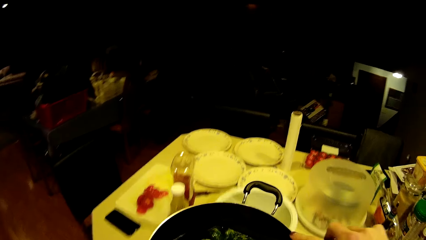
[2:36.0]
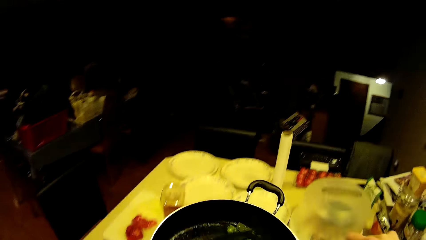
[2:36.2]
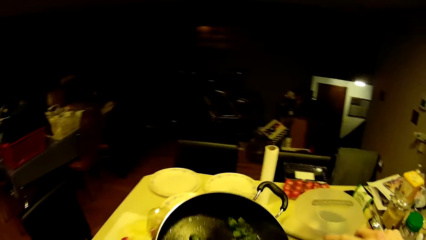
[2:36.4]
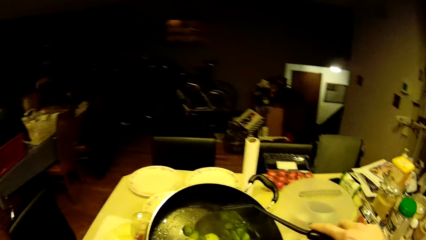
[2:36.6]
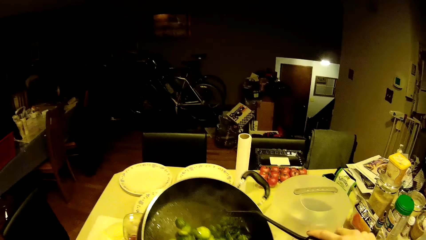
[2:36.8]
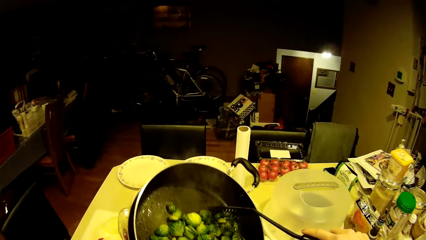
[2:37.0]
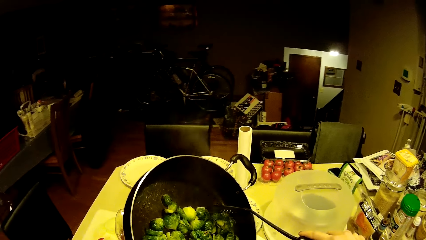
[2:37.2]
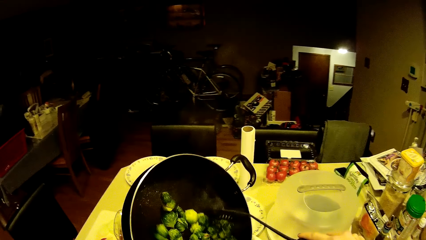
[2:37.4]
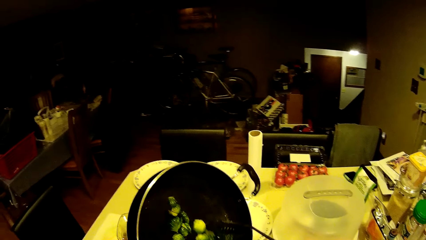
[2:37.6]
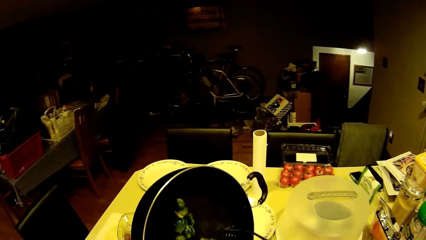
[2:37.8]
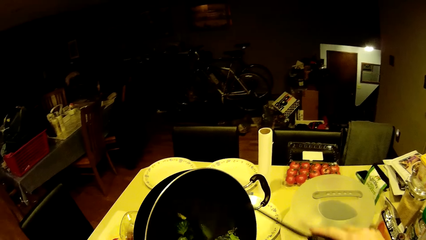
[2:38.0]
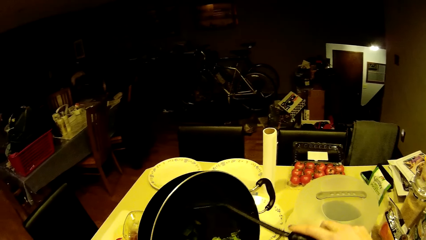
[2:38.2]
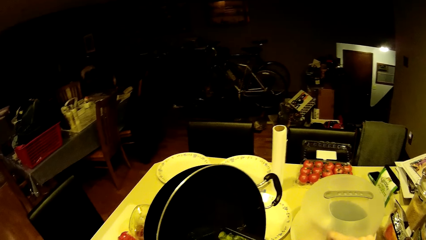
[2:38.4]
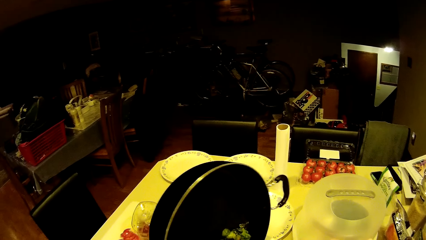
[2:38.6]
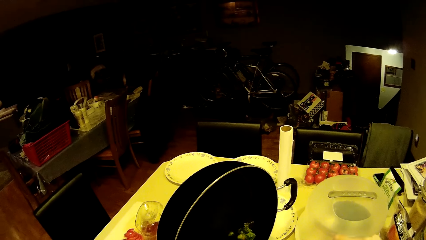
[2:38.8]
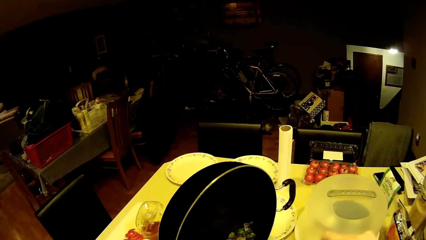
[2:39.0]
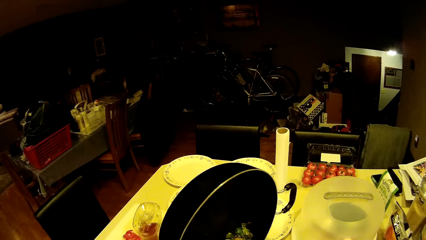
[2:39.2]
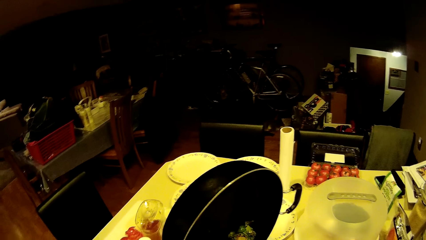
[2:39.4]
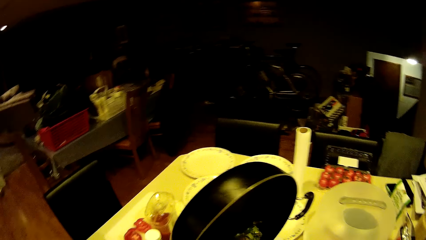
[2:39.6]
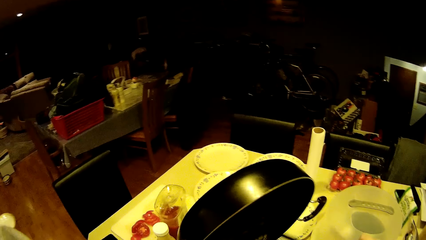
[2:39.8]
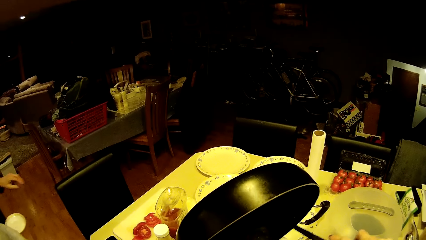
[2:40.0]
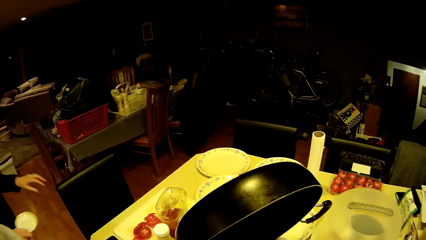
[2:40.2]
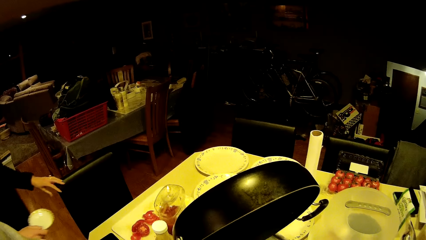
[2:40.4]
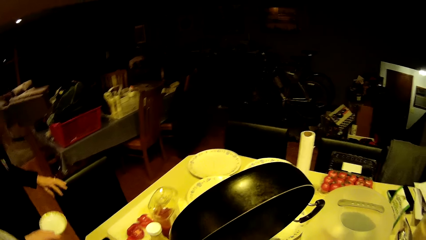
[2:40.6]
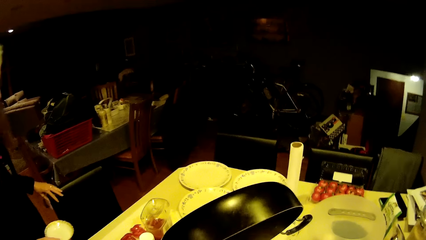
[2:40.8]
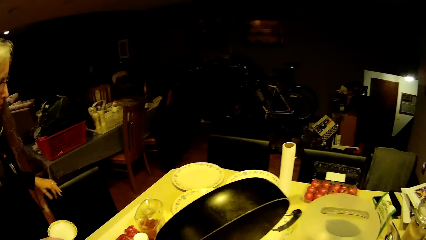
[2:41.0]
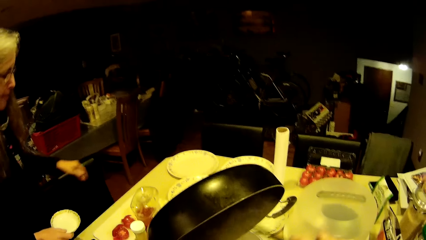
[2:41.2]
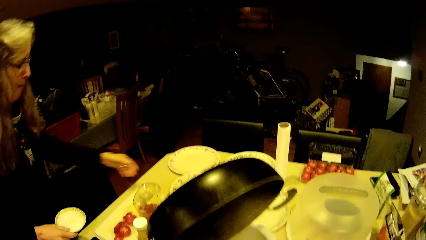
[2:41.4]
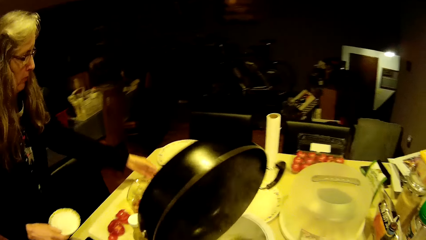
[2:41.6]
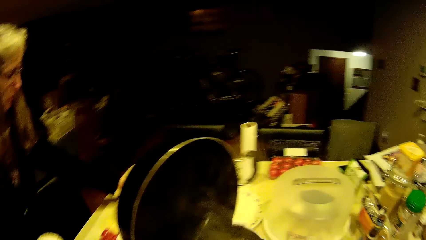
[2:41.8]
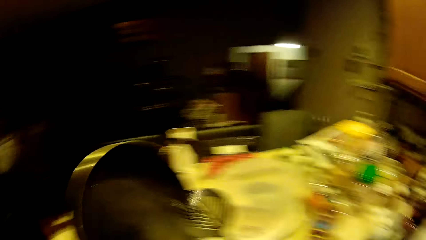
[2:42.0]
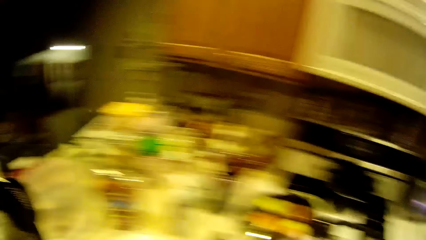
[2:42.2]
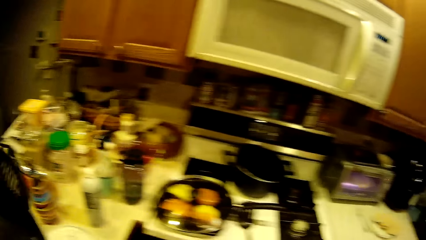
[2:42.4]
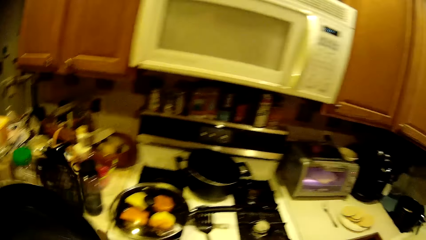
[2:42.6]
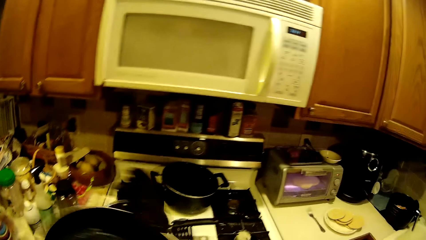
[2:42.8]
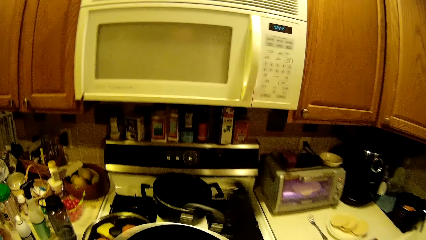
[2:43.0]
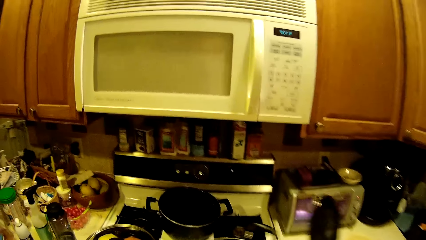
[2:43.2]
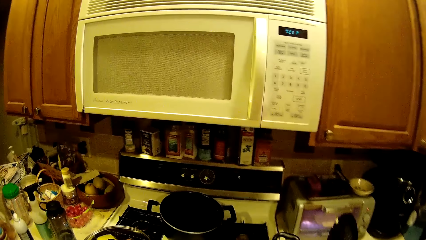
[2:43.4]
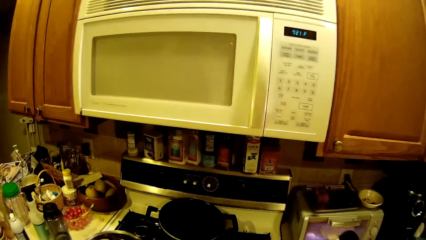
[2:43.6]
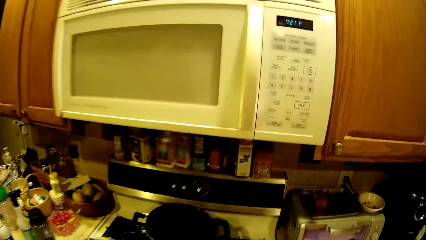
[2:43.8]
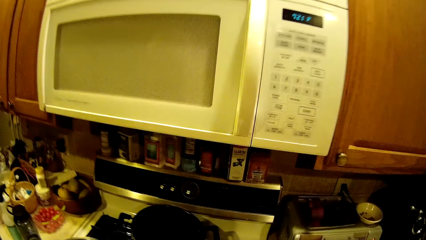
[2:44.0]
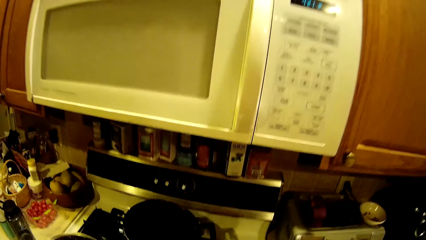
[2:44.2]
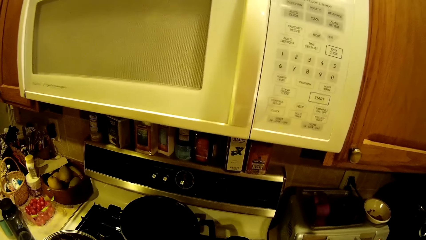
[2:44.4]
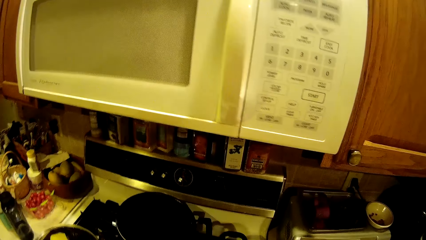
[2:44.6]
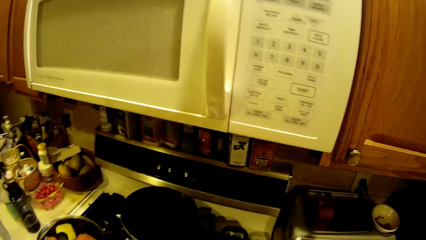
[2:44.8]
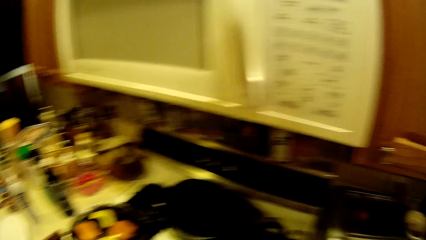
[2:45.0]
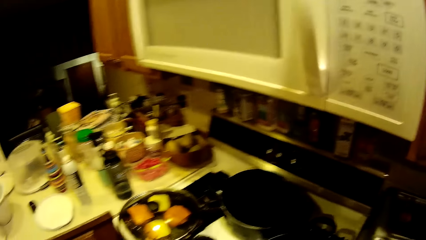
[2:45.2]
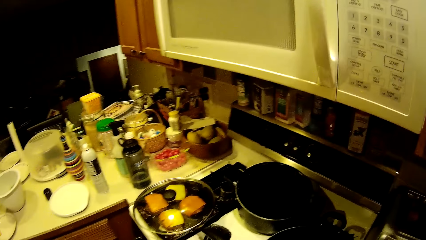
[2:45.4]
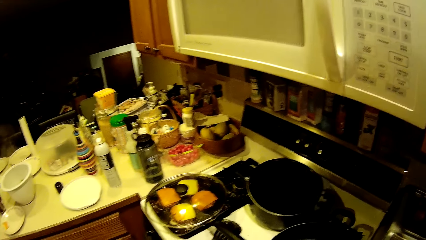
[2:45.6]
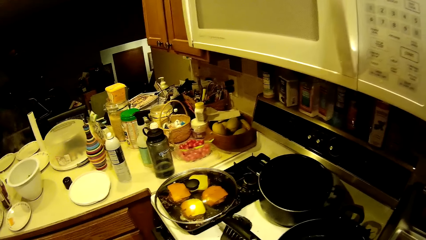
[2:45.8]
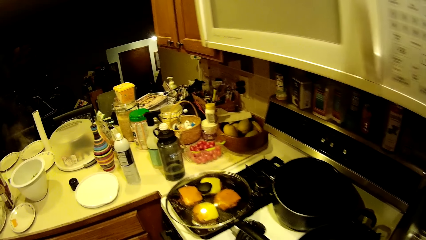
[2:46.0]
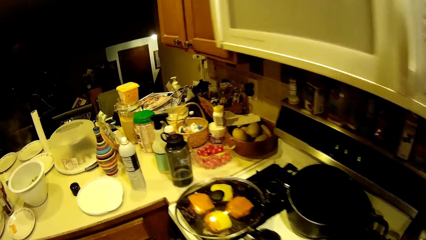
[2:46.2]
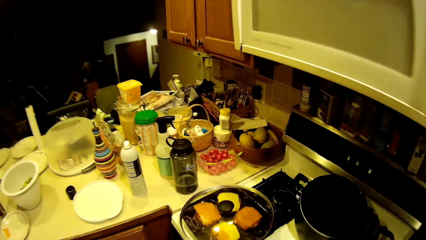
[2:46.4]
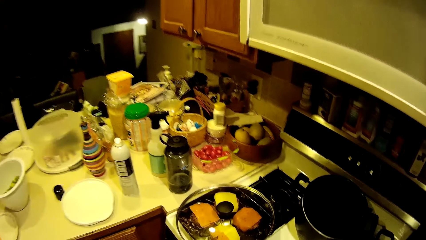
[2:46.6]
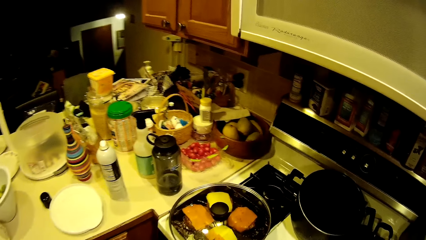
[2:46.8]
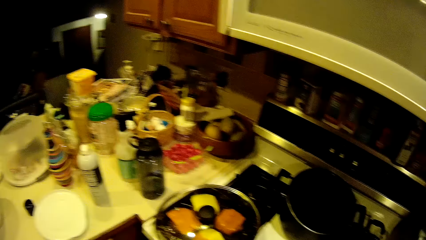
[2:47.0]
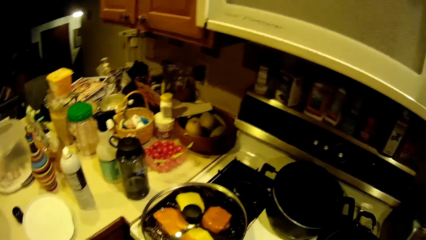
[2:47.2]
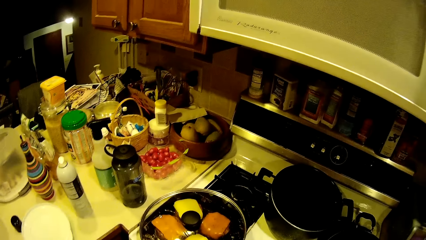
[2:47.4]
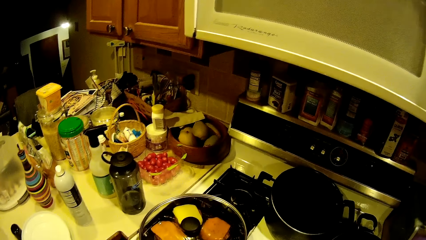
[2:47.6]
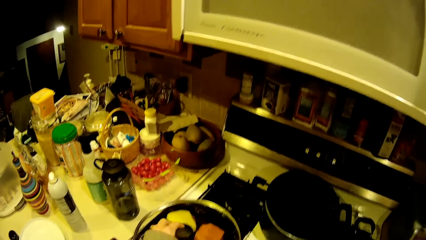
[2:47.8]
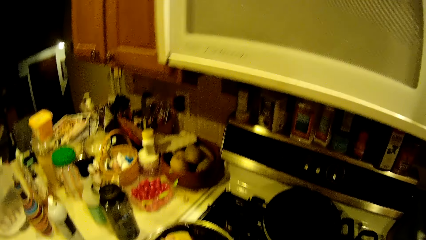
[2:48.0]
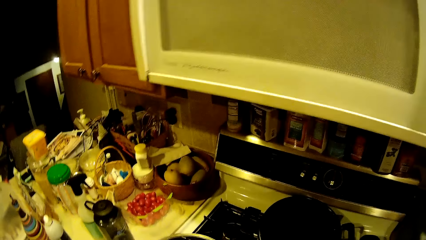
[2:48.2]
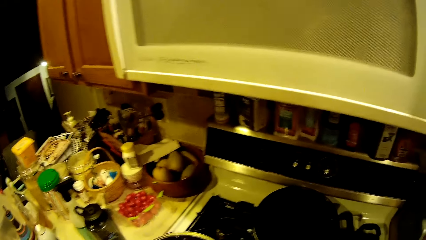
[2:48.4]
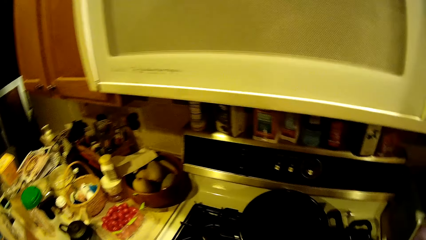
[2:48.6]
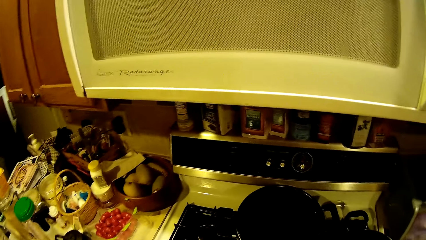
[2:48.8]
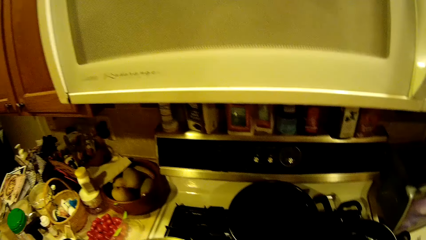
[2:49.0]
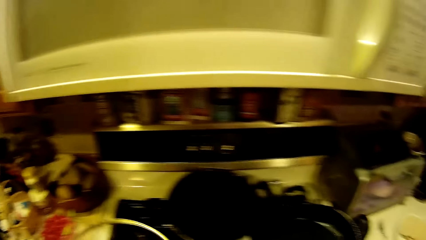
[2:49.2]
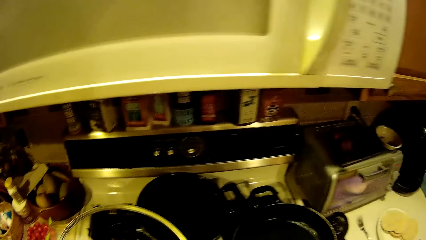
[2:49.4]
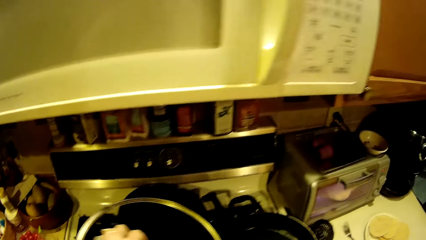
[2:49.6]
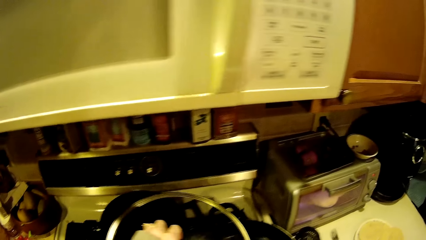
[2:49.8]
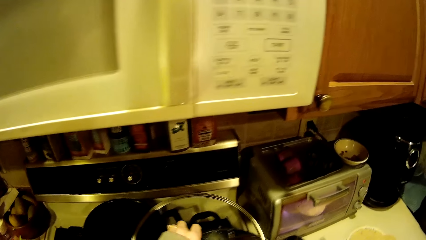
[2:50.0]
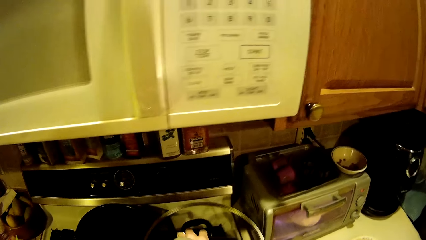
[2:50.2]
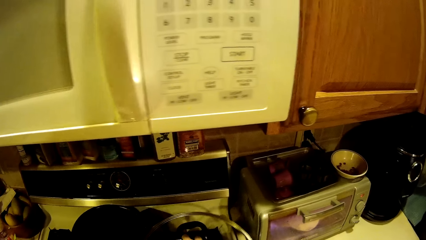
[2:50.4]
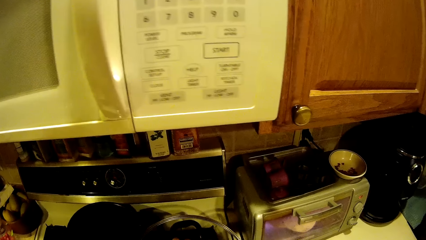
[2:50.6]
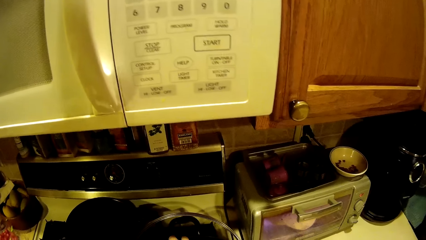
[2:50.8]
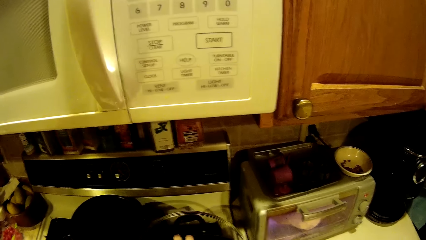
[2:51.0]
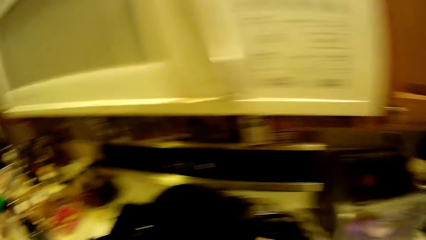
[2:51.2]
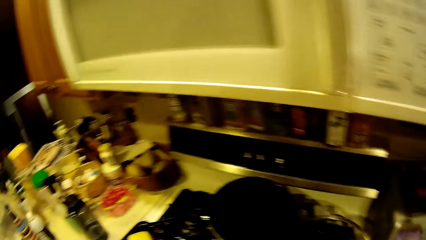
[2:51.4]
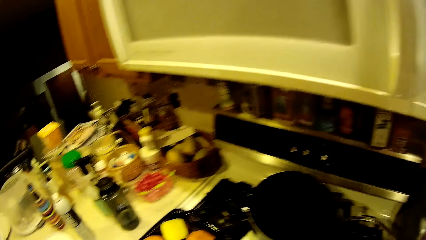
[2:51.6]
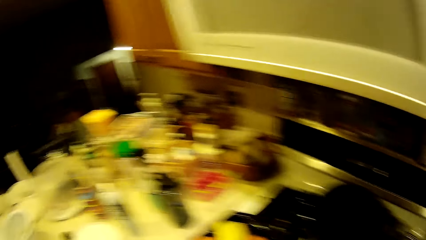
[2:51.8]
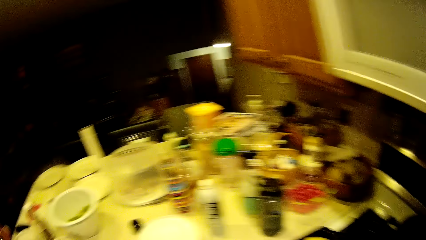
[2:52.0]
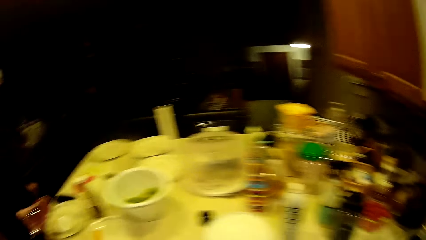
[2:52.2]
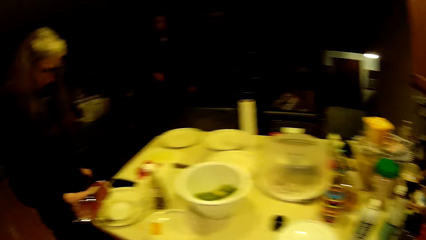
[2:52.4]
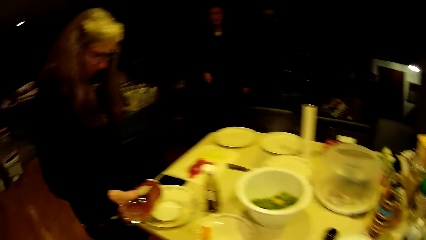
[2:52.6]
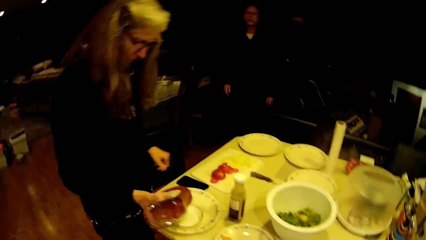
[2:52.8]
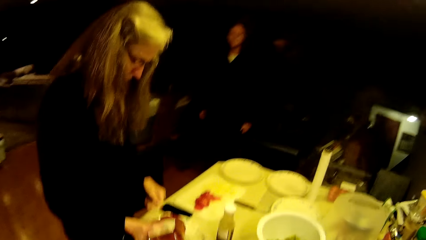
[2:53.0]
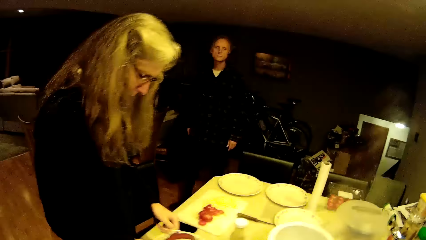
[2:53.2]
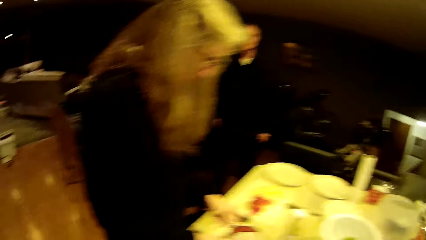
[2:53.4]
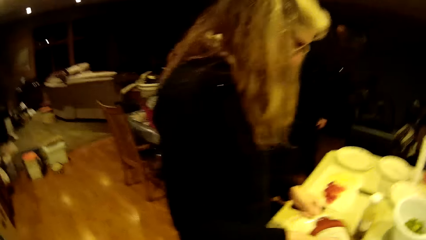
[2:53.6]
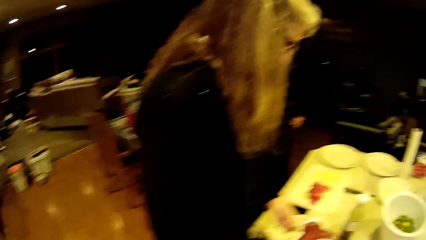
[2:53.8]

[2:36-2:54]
The camera wearer pours the food from the cookware in a bowl. They put the vegetables on a plate. They place the cookware on the cooker. They cover the cookware with its lid.
